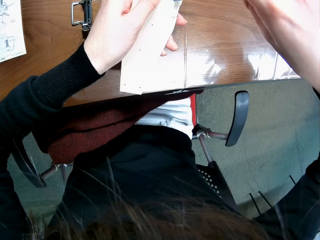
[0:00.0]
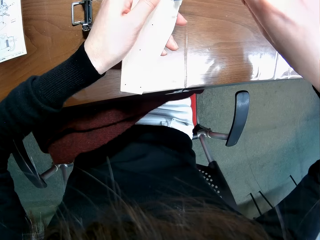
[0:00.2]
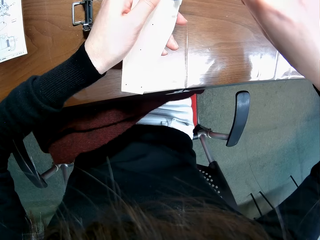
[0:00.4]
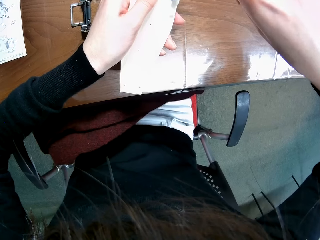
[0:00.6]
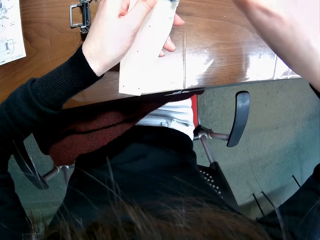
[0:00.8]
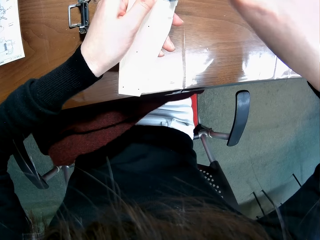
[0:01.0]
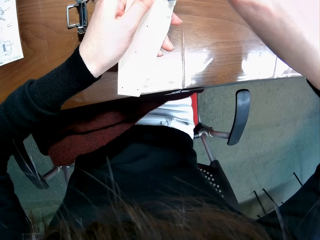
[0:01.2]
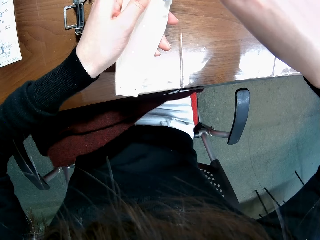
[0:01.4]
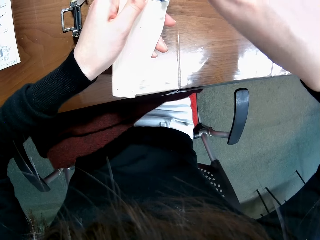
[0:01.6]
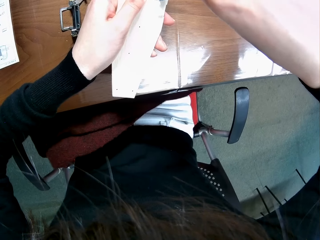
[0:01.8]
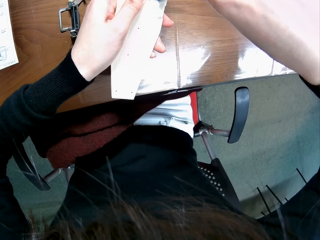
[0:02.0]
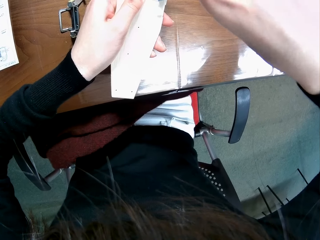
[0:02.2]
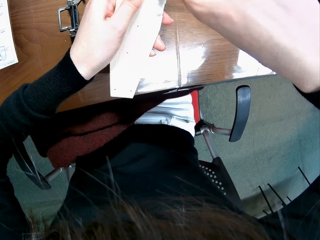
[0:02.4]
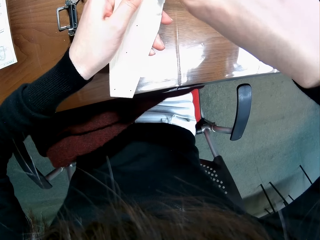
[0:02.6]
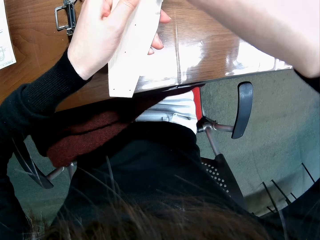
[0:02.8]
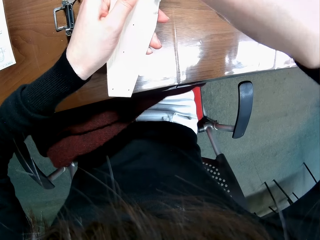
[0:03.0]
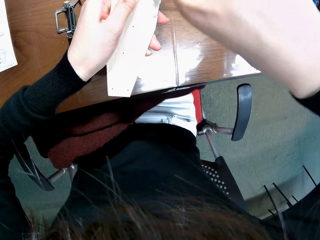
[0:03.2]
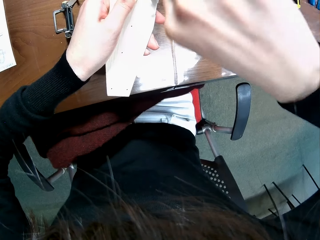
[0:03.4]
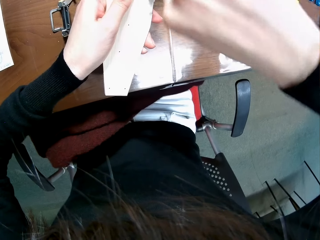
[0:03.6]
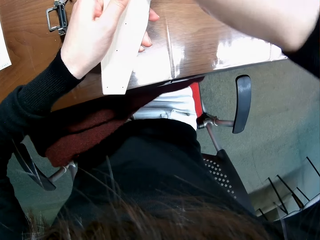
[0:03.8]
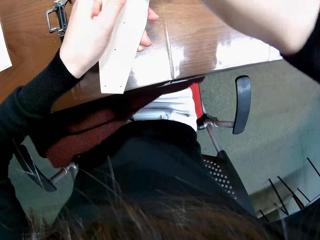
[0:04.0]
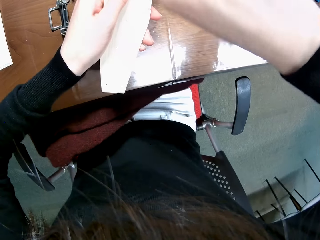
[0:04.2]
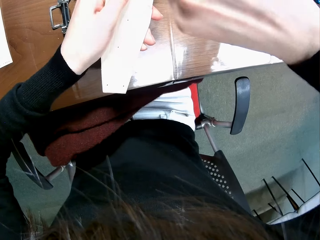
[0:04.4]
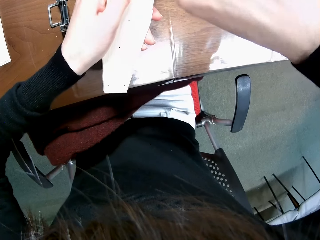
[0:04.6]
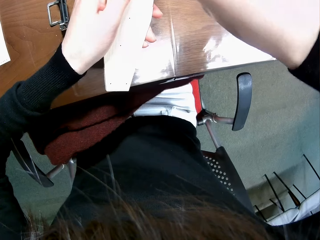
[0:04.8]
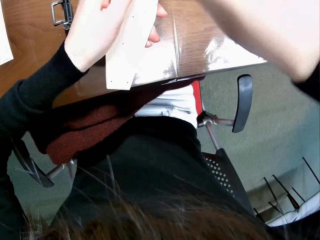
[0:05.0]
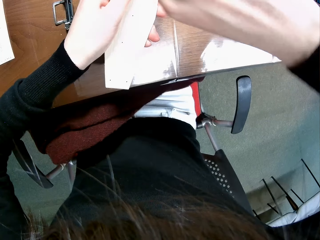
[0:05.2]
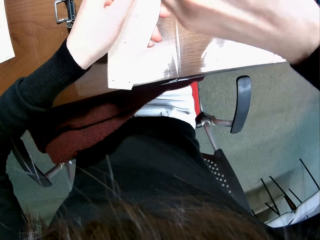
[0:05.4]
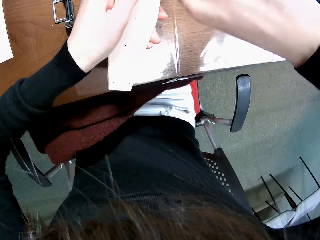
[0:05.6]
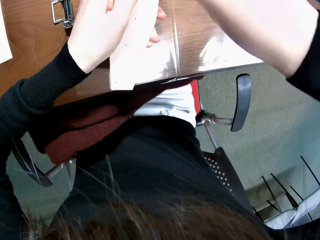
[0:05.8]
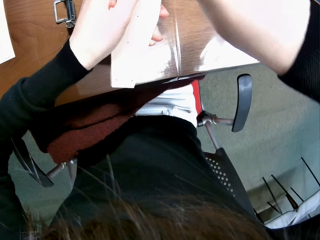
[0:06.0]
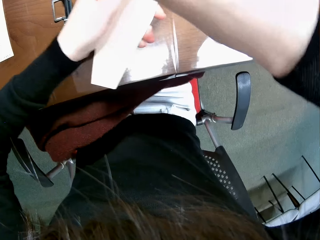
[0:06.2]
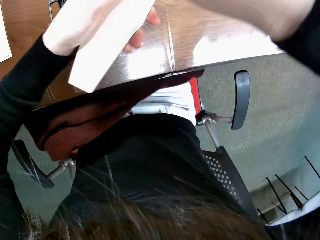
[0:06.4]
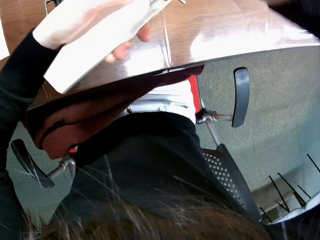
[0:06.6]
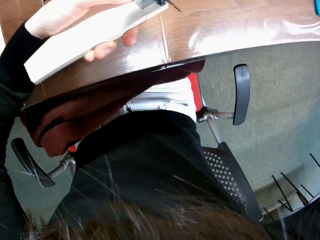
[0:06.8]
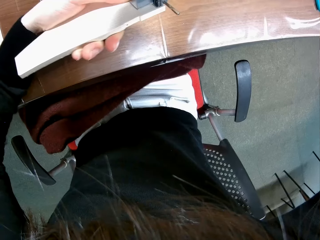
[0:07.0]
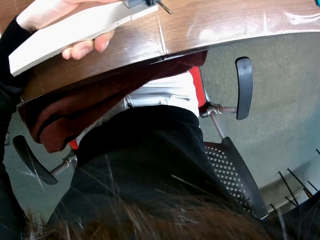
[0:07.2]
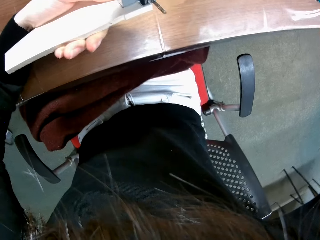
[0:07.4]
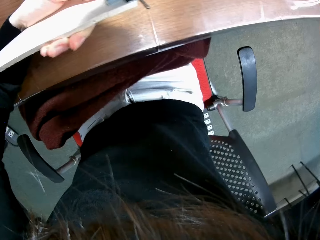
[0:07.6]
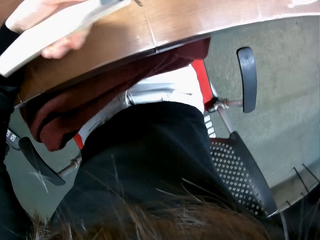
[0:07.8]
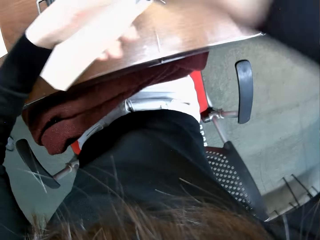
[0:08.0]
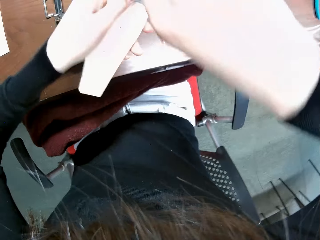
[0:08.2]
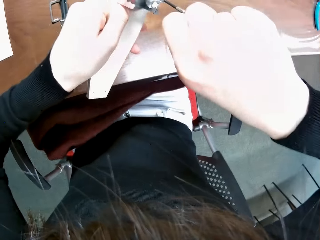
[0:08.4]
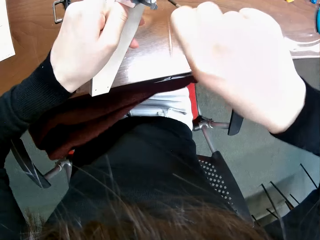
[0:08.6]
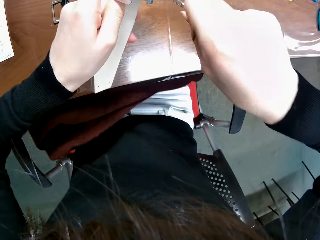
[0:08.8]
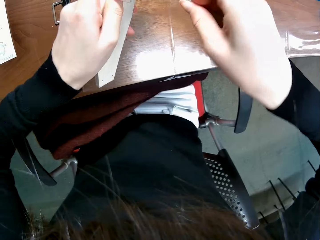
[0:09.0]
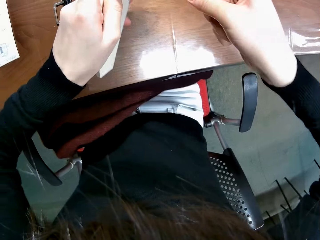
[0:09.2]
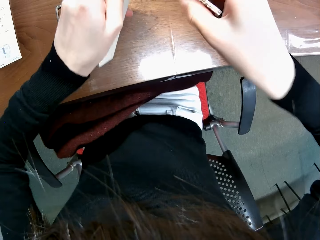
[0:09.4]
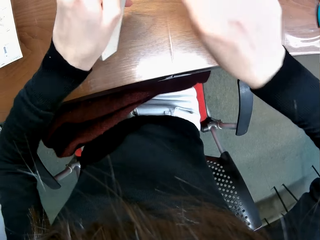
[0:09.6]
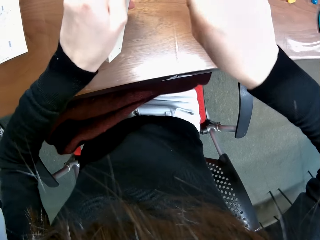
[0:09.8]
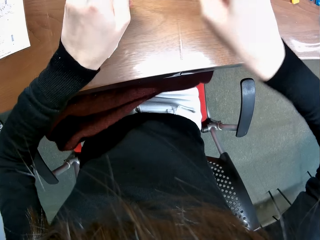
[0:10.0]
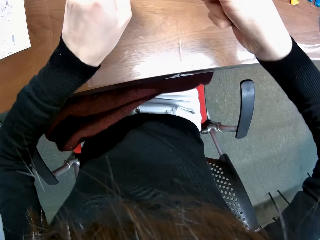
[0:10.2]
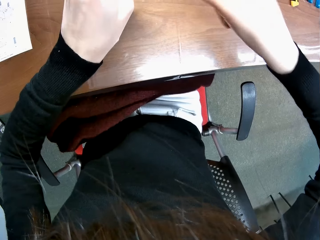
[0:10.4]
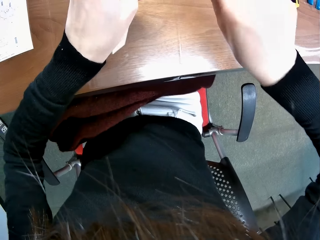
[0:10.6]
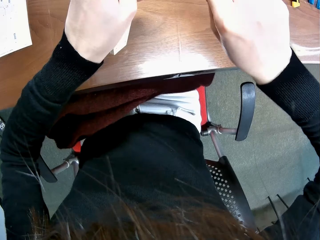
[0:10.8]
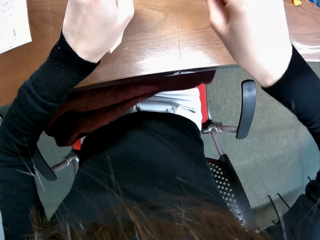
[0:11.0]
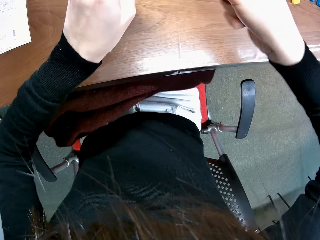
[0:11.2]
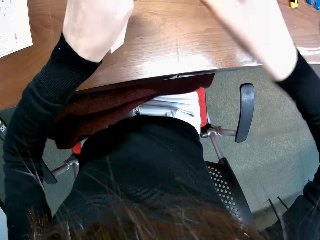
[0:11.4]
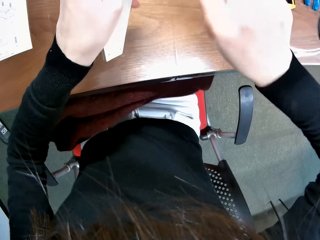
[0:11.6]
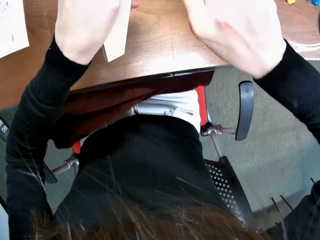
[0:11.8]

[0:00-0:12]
The camera wearer fixes the buggy toy chassis.

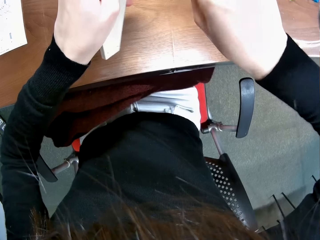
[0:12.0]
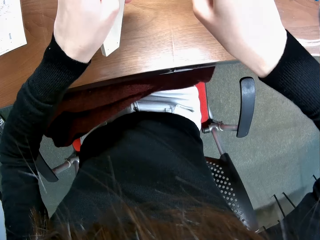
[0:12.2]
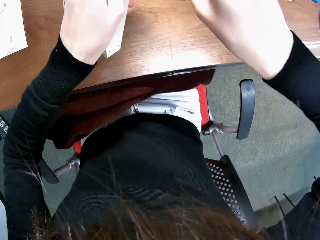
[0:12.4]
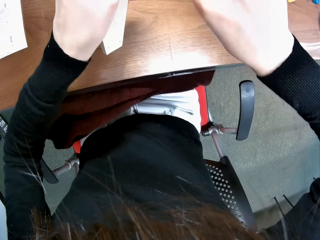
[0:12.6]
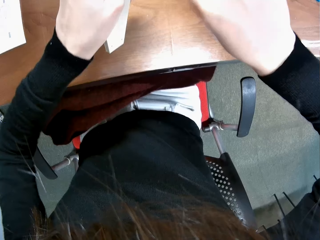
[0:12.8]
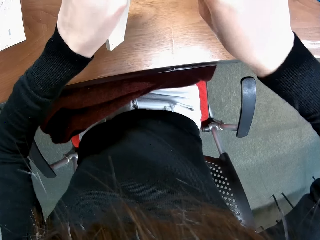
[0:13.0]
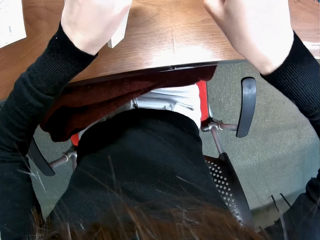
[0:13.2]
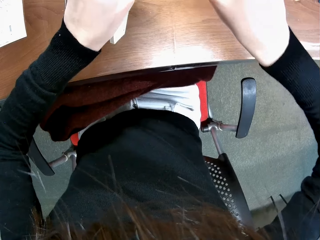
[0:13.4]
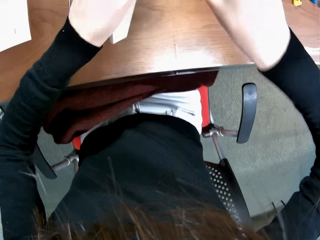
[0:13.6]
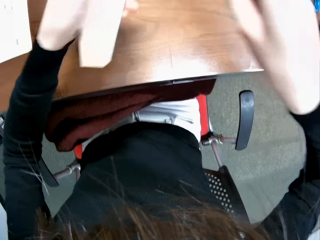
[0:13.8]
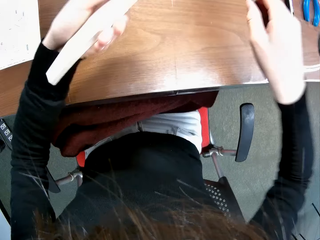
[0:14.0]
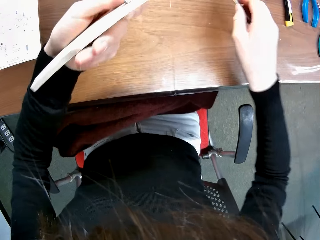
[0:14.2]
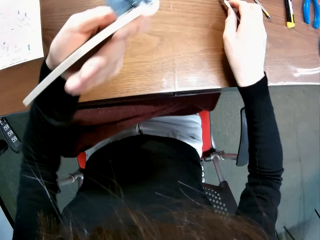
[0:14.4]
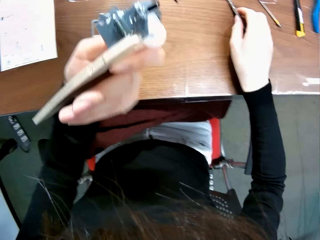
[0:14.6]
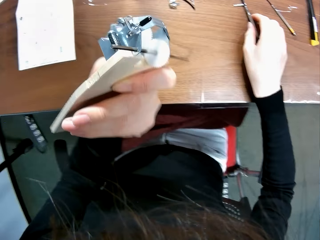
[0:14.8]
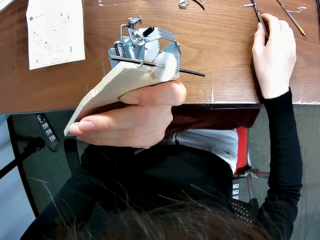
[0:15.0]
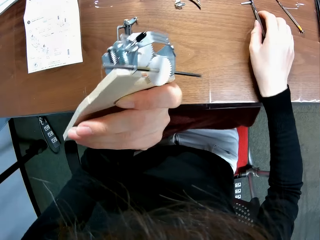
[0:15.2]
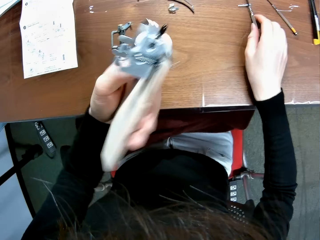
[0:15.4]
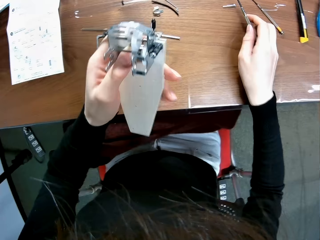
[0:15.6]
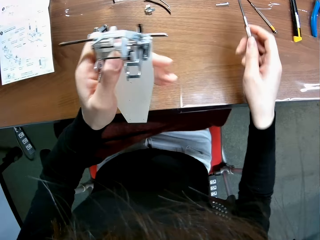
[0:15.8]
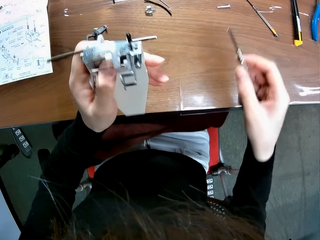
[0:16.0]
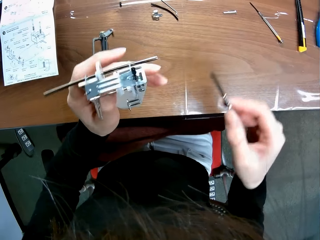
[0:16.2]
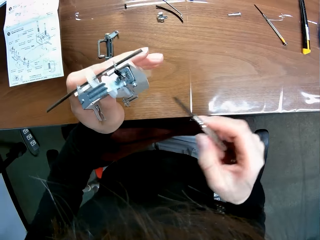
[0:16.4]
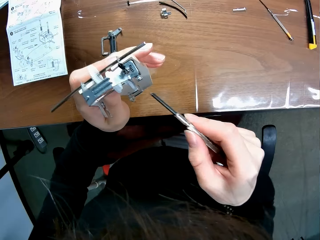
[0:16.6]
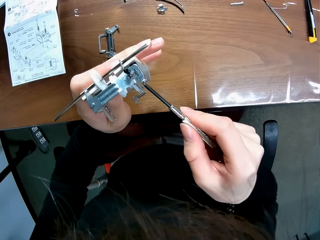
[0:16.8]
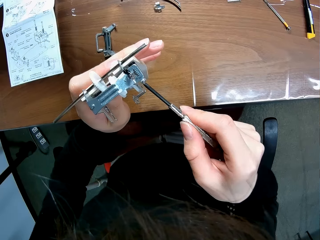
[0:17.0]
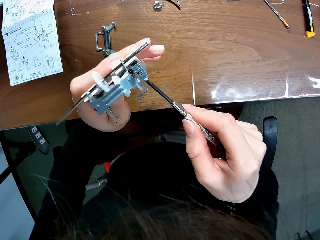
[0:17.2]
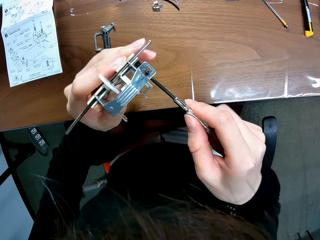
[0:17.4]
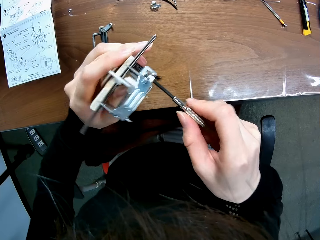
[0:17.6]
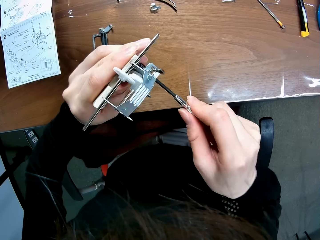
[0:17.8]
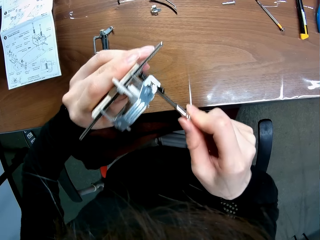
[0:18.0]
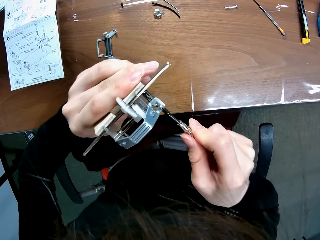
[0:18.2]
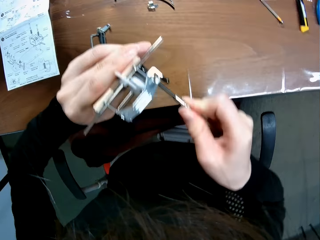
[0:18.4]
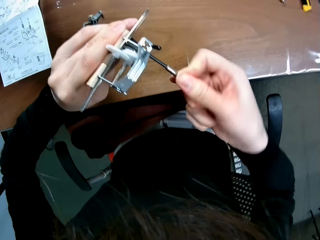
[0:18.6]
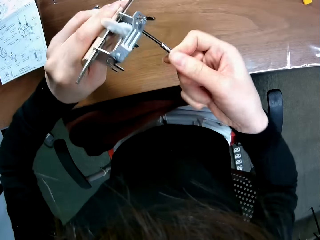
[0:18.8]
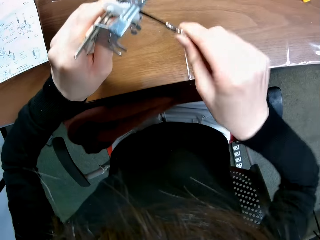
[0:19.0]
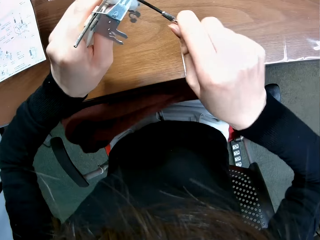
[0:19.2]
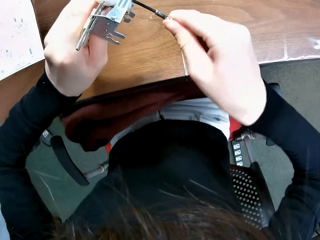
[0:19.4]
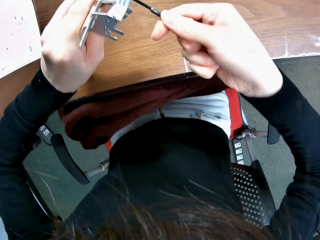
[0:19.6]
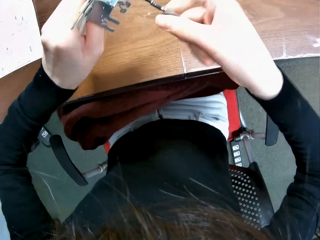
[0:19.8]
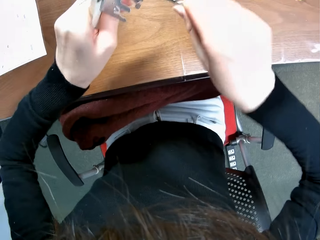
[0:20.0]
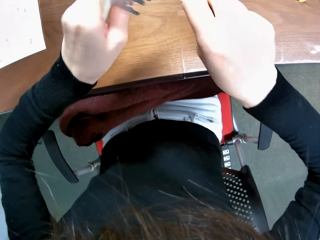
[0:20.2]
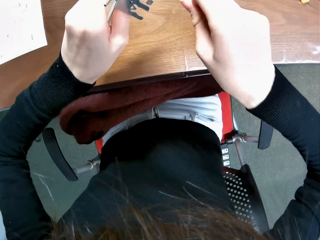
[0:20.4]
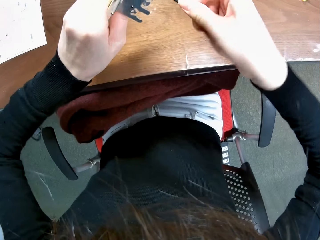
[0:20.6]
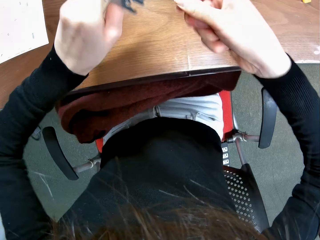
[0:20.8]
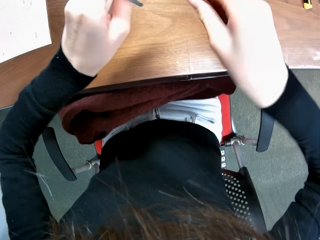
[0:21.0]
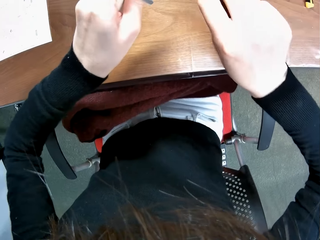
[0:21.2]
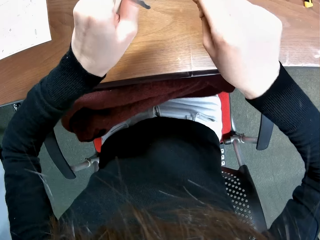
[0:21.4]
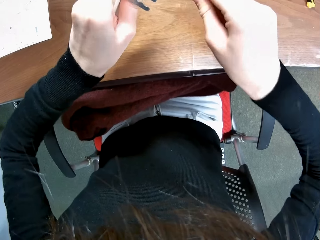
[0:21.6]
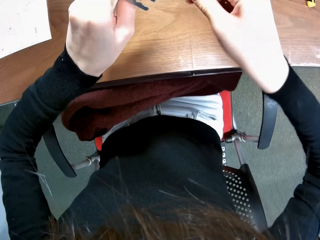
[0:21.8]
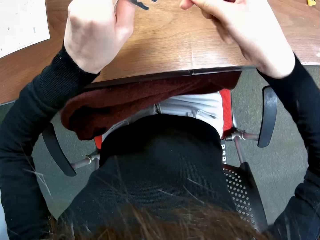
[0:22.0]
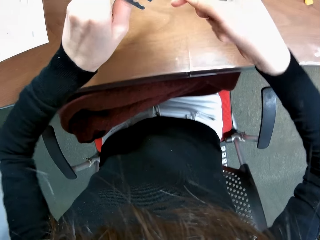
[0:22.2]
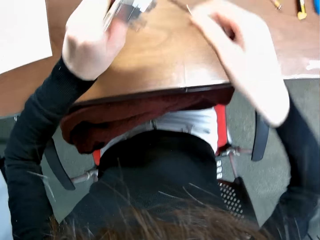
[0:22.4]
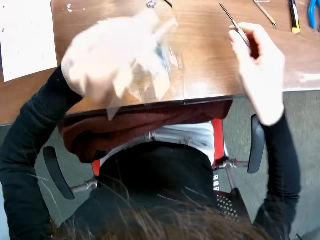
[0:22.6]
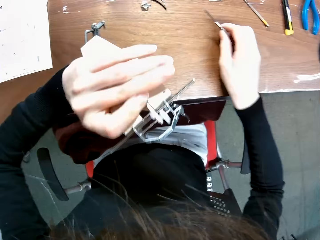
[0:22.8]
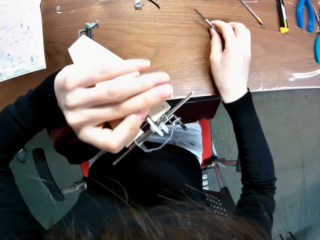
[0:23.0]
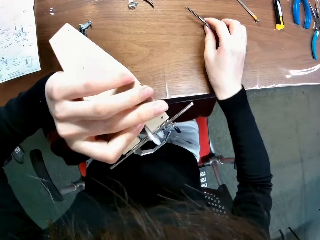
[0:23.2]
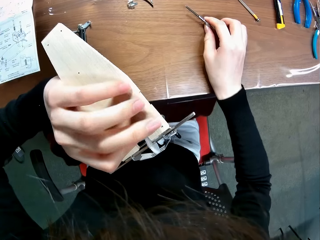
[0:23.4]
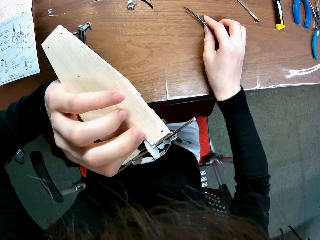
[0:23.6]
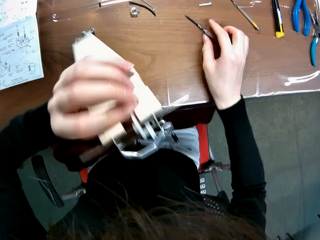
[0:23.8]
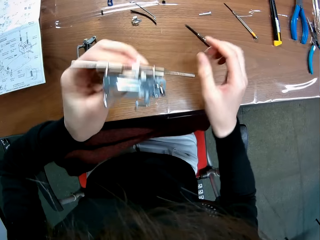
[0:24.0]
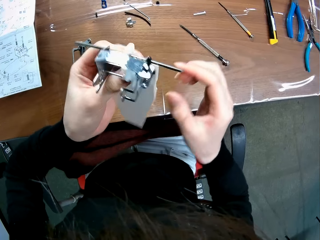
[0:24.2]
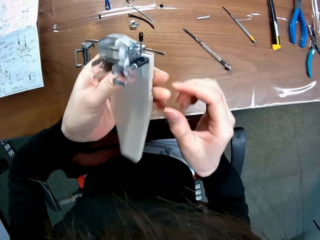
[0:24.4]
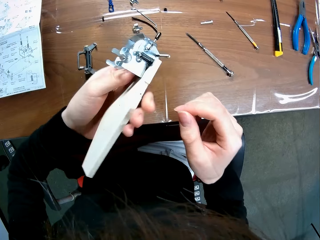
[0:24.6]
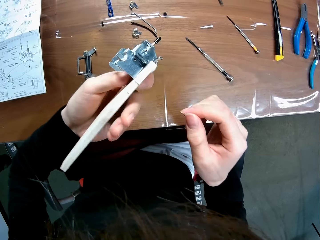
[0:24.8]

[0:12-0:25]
The camera wearer looks at the buggy toy chassis. They fix the buggy toy chassis. They unscrew a bolt in the mechanical model. They look at the buggy toy chassis. They put the pliers on the table.
